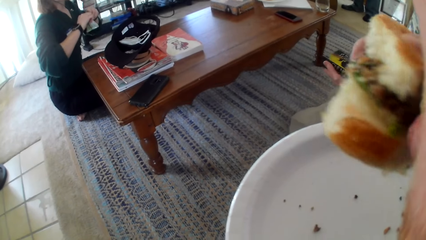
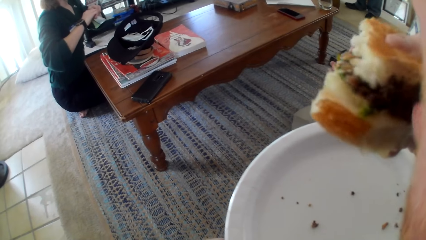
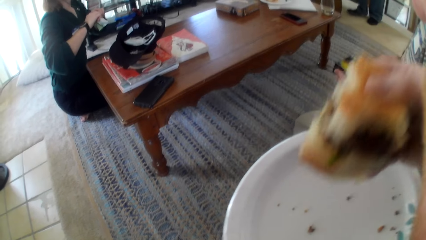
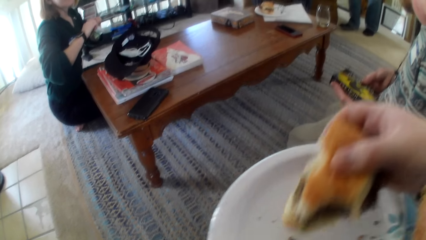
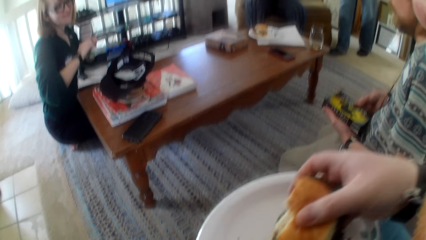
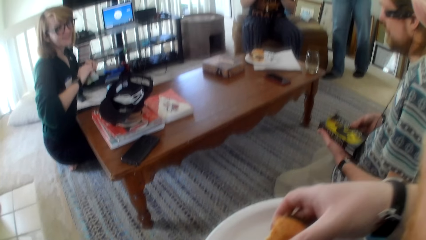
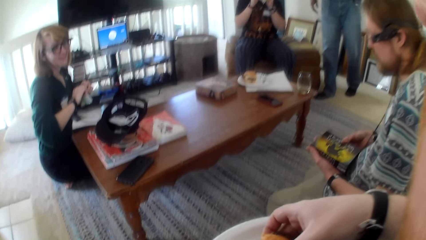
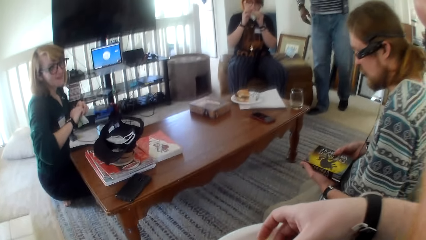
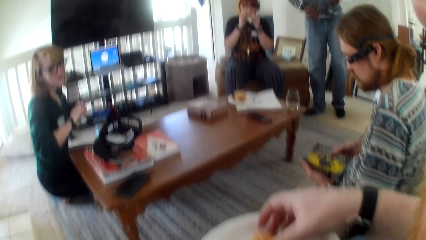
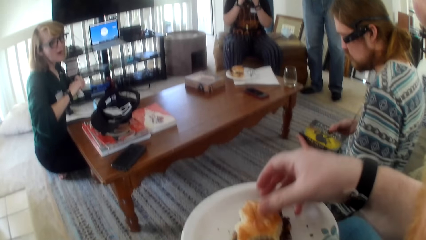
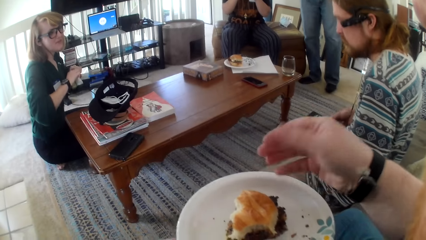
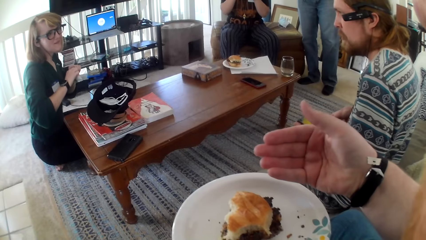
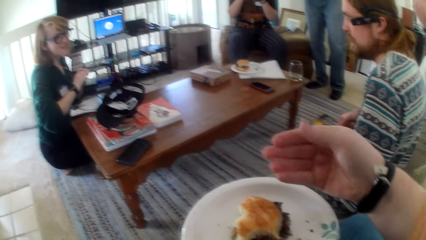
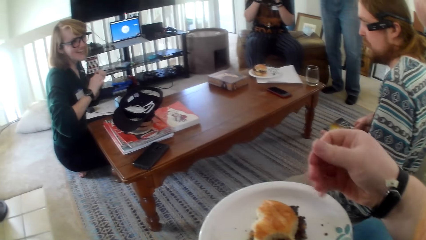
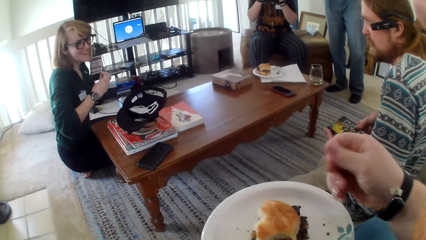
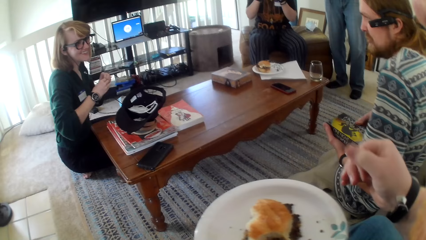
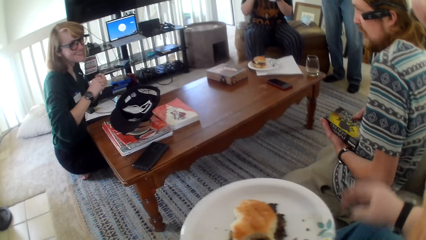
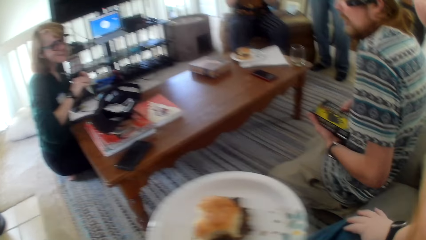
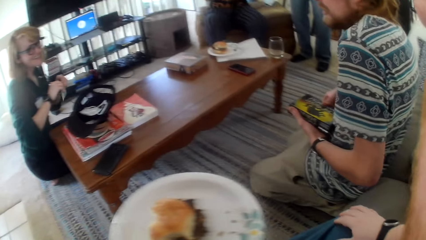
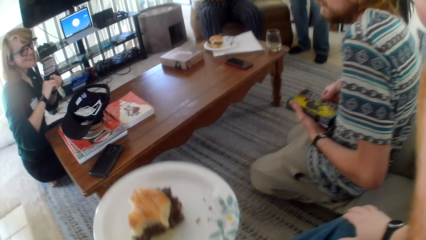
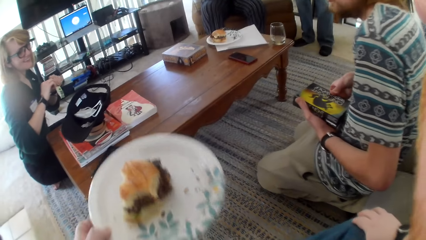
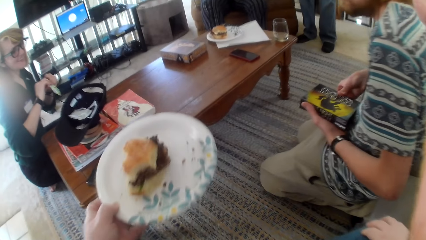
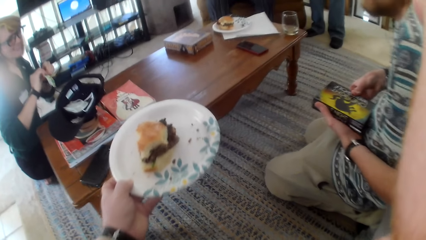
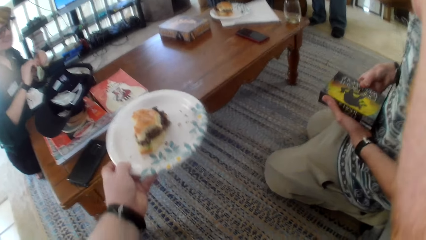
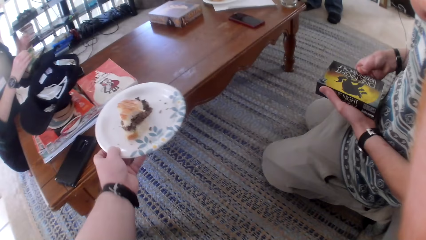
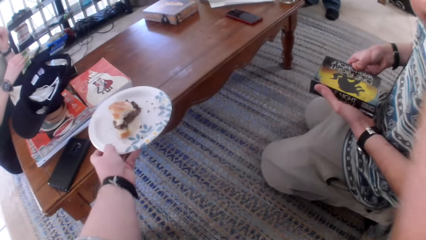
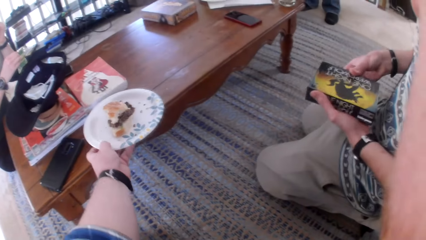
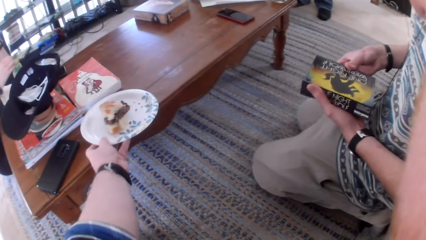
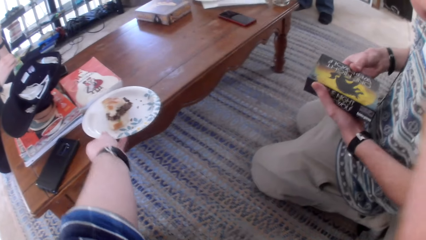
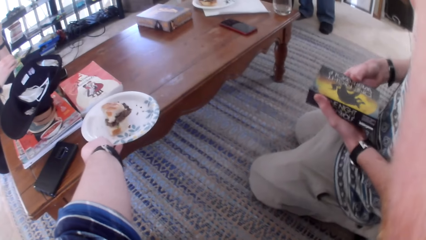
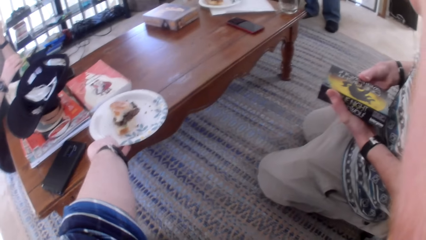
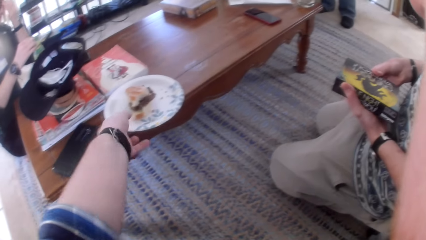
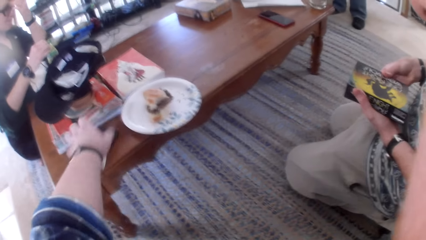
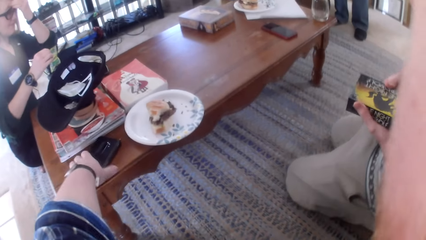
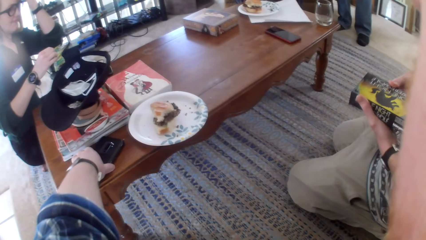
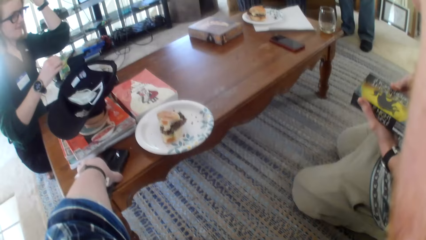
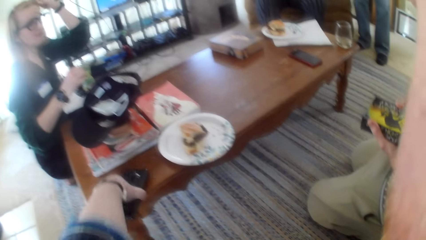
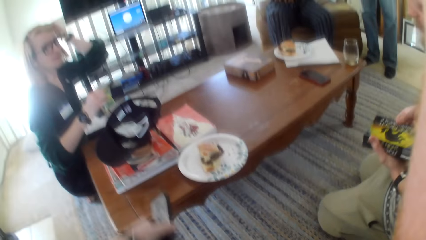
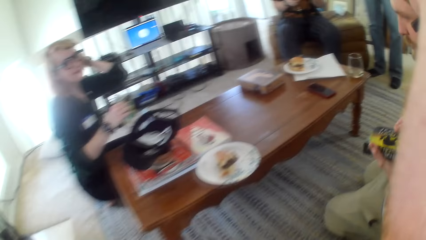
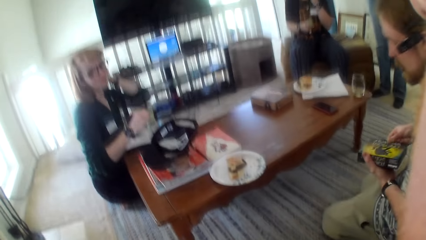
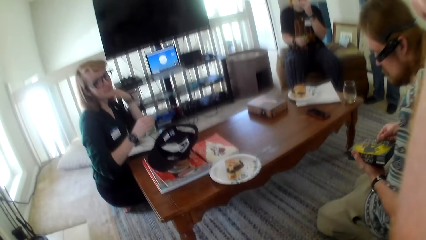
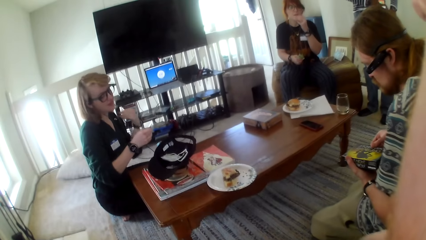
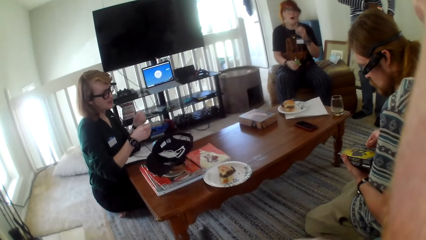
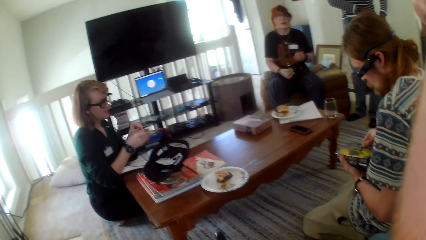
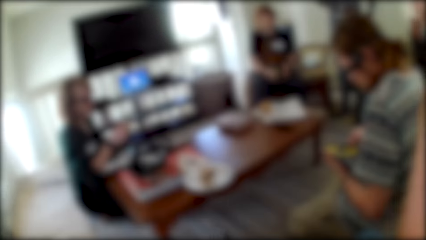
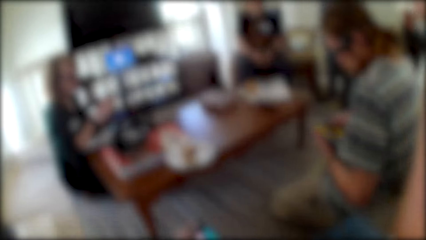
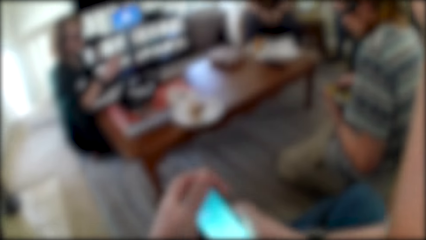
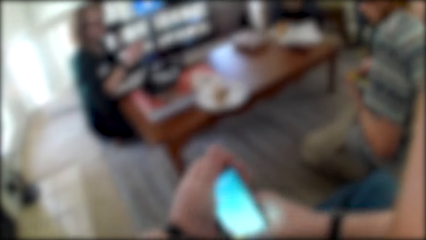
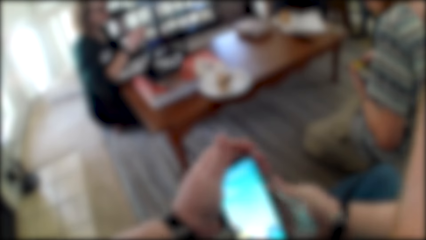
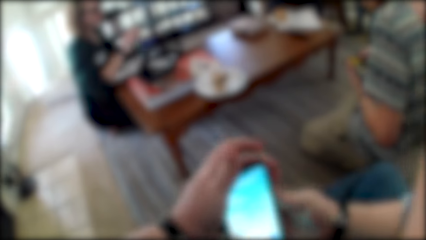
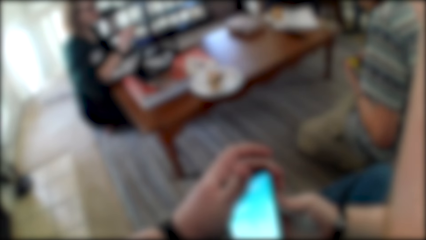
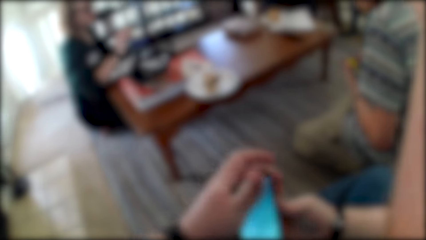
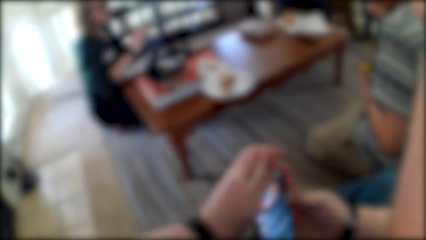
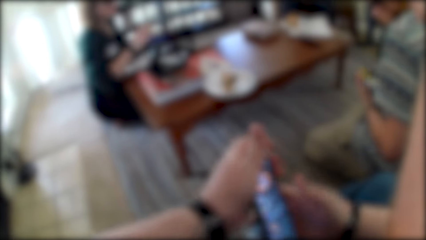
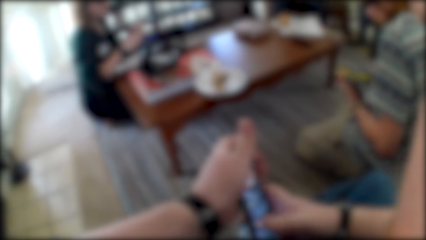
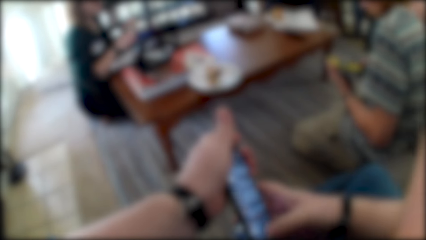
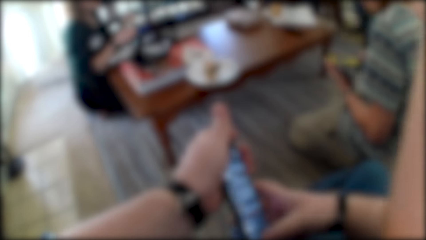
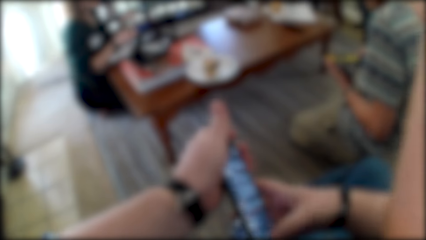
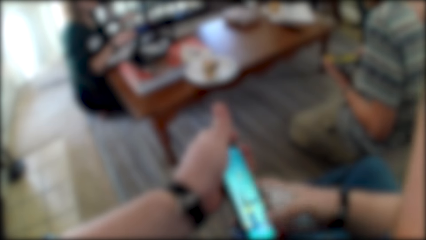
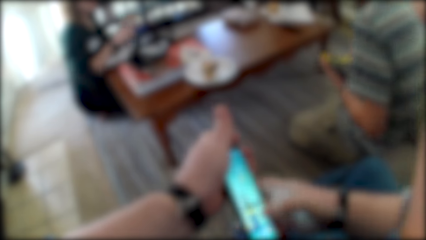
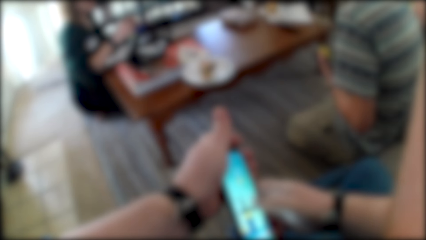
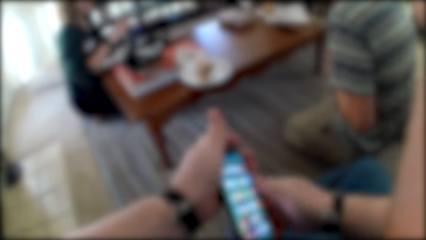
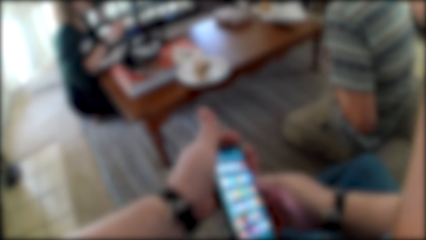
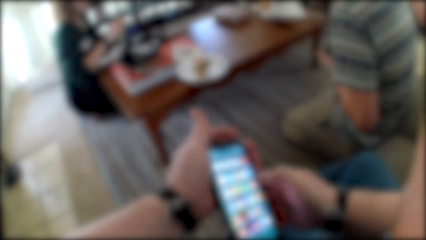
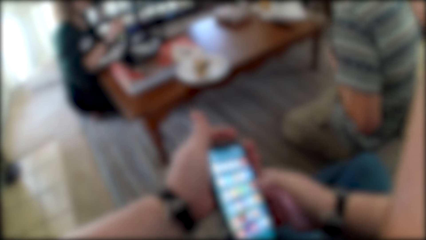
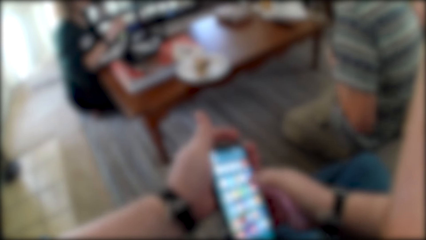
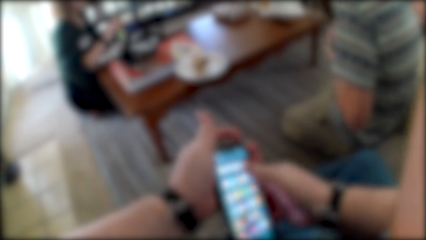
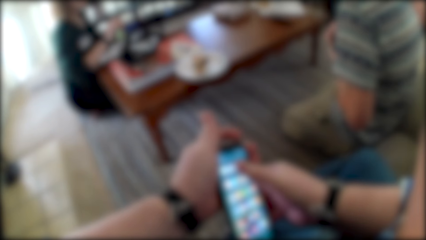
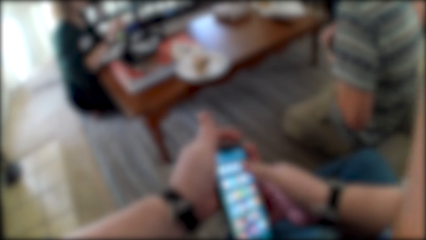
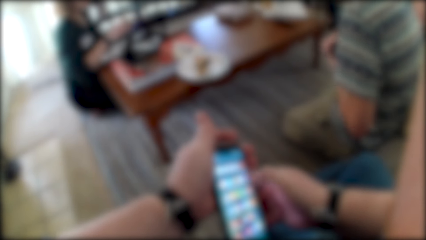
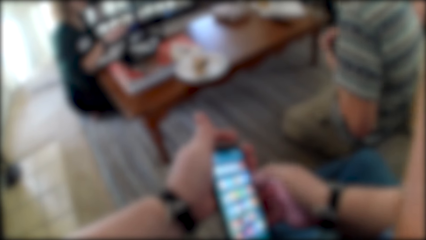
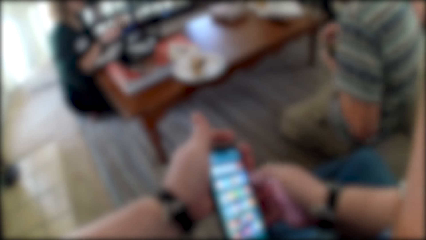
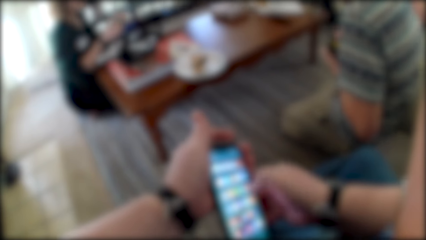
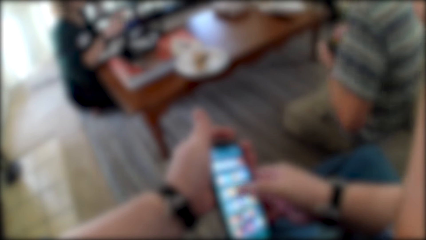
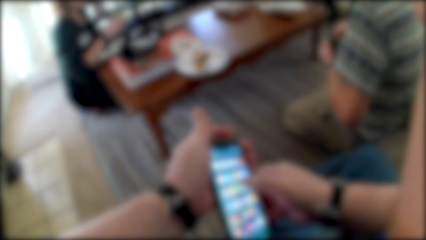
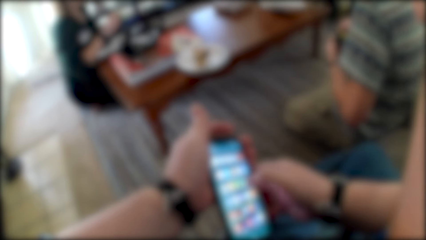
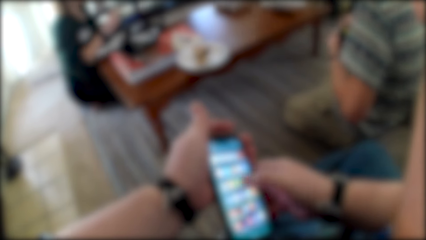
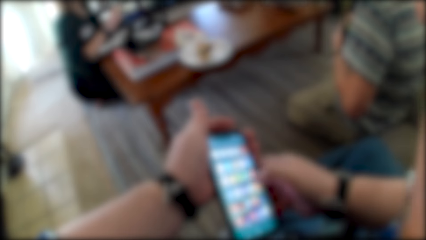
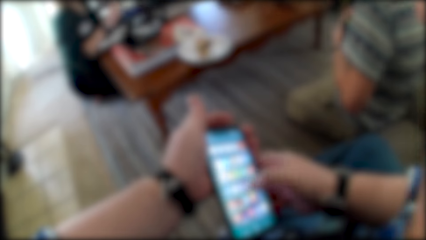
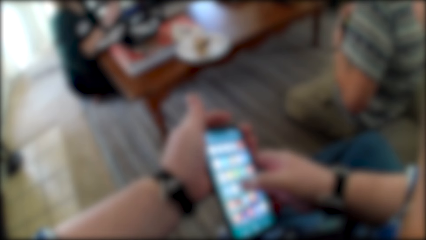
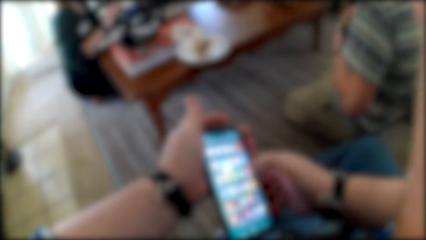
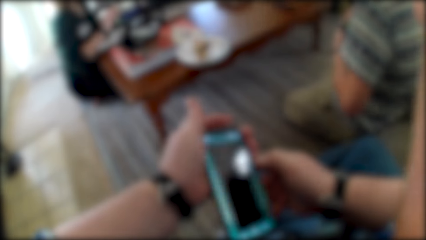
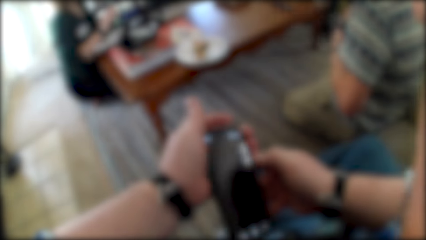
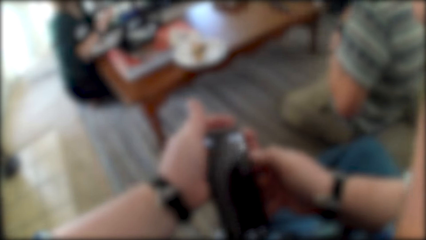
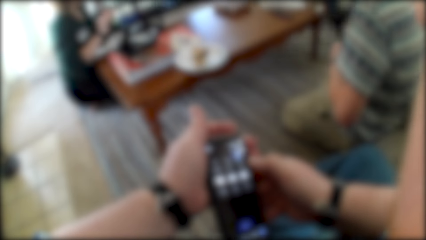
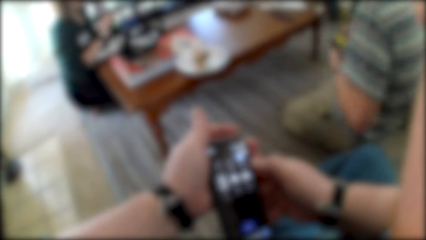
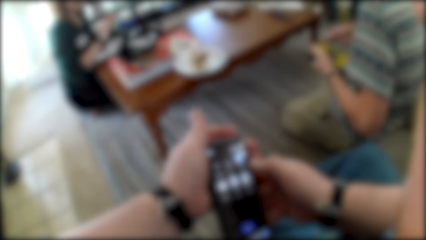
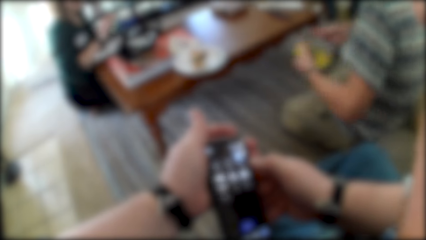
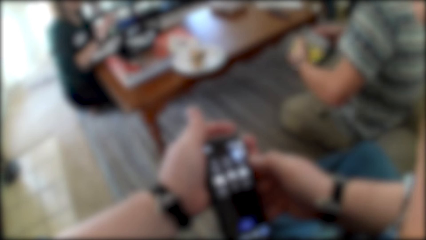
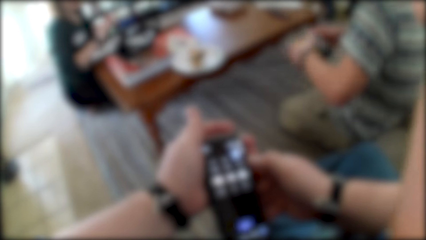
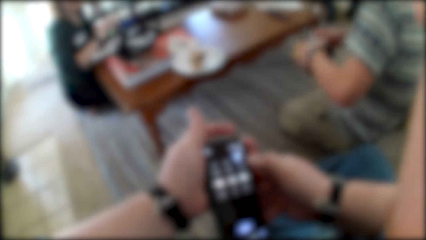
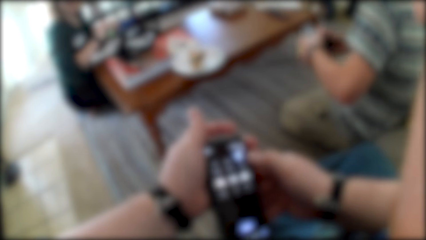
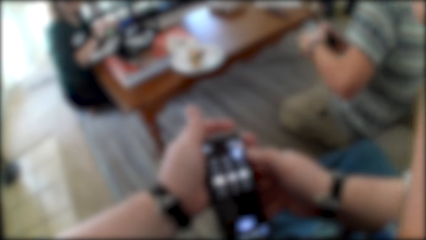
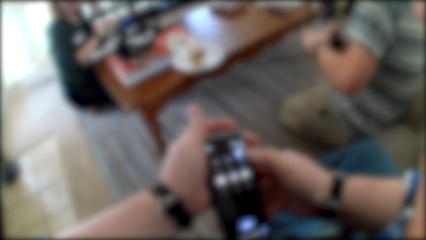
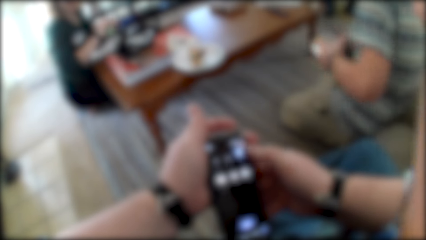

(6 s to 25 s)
The camera wearer puts the bread omelet in a white mug plate. A person tears a milk packet with teeth. A second person talks to a third person. A man walks around. Another man talks. The camera wearer moves the plate, talks and puts the mug plate on the table. They pick up a smart phone on the table. They talk. They operate on the smart phone. The second person talks. The camera wearer talks. They operate on the smart phone. The first man walks around.
